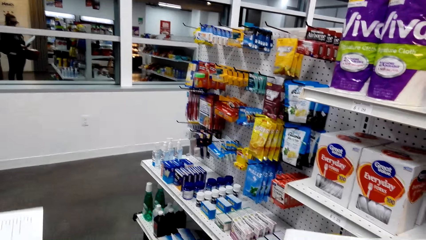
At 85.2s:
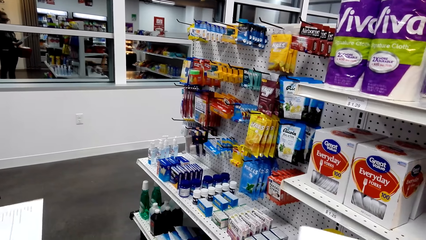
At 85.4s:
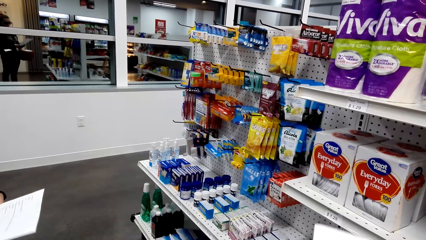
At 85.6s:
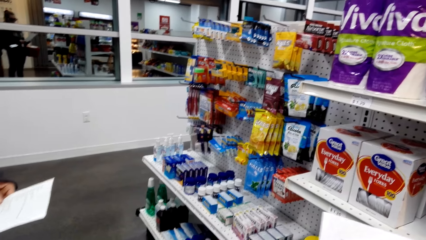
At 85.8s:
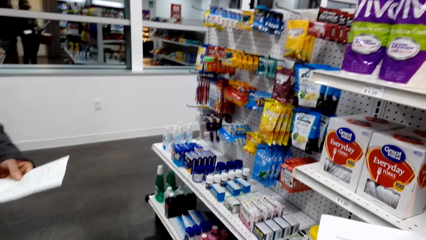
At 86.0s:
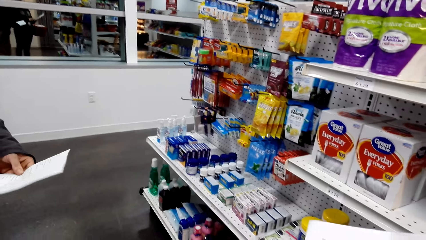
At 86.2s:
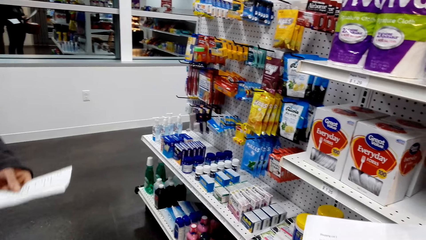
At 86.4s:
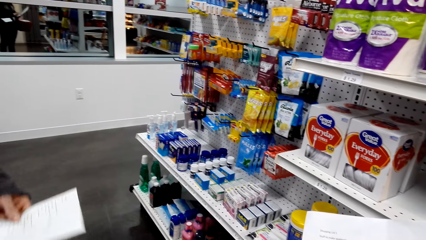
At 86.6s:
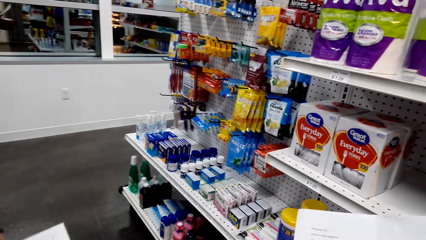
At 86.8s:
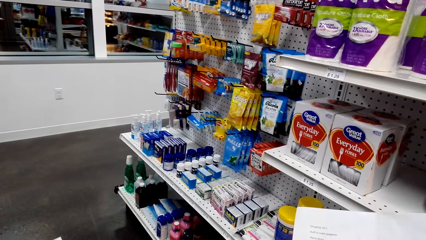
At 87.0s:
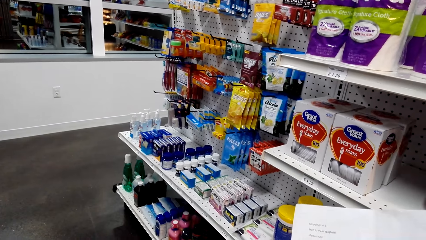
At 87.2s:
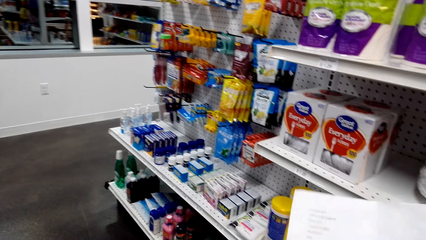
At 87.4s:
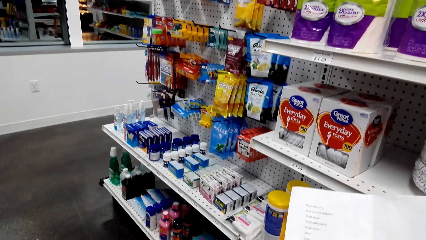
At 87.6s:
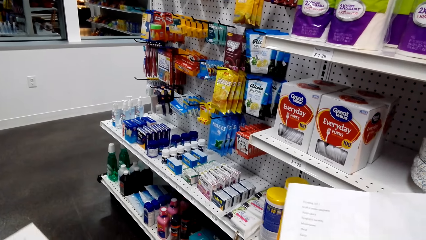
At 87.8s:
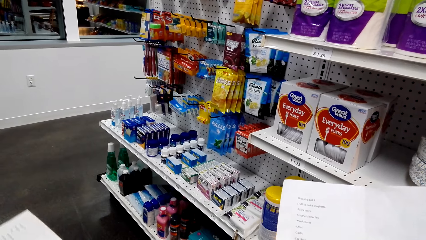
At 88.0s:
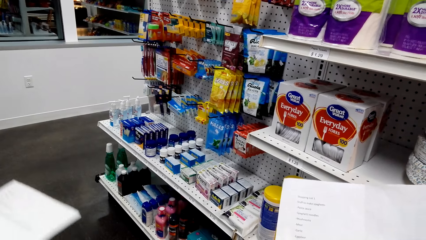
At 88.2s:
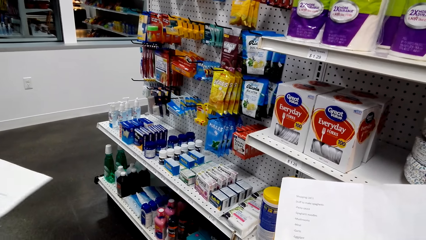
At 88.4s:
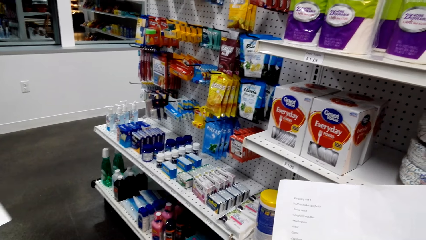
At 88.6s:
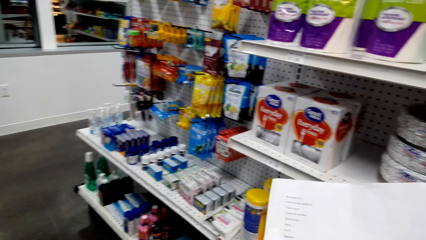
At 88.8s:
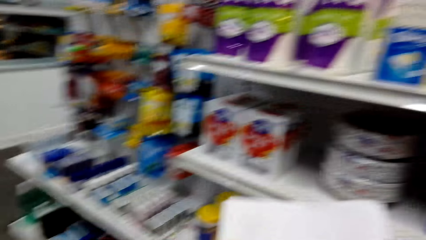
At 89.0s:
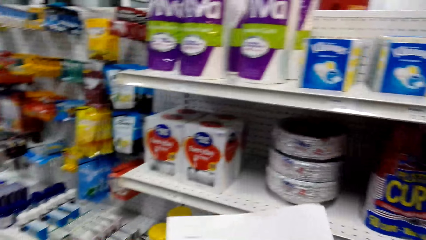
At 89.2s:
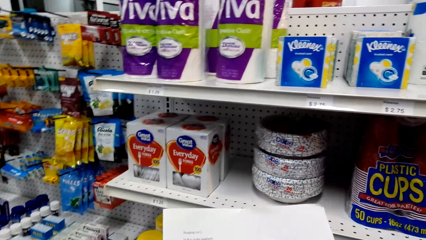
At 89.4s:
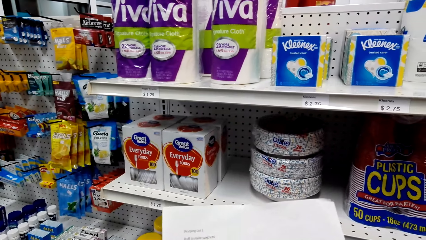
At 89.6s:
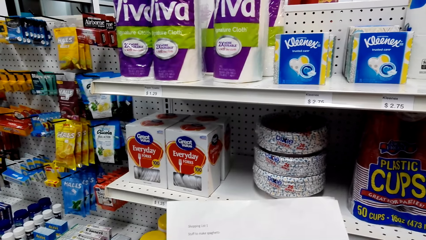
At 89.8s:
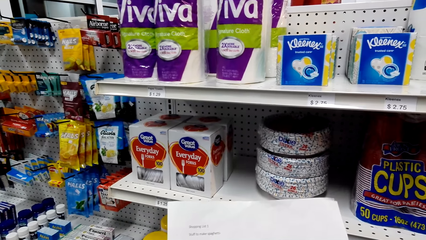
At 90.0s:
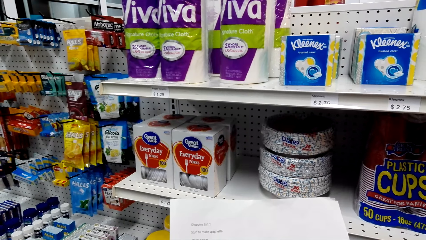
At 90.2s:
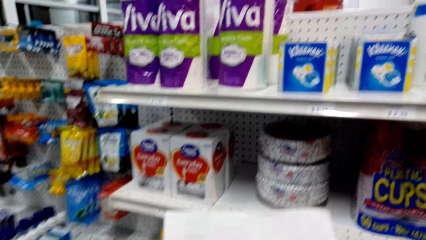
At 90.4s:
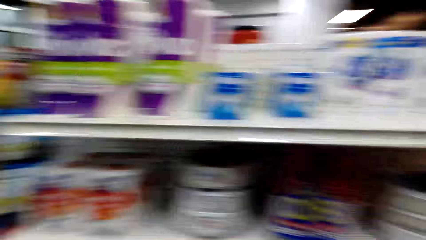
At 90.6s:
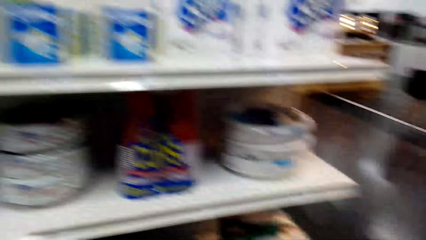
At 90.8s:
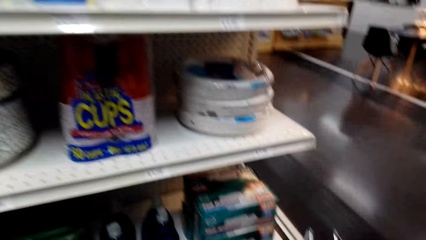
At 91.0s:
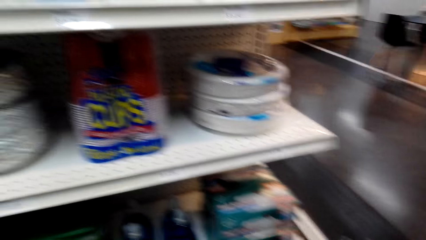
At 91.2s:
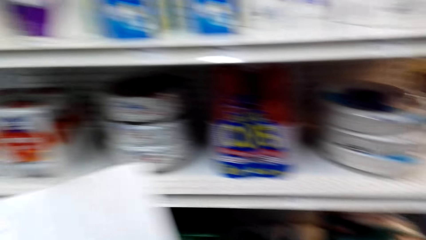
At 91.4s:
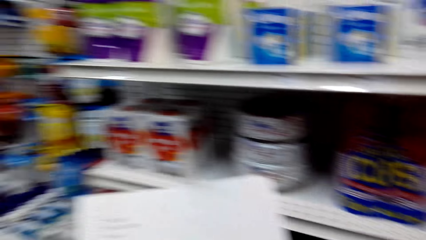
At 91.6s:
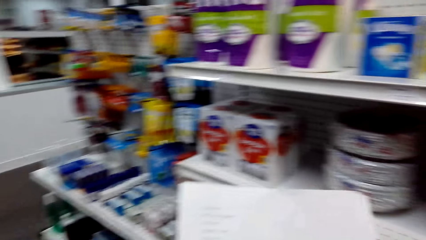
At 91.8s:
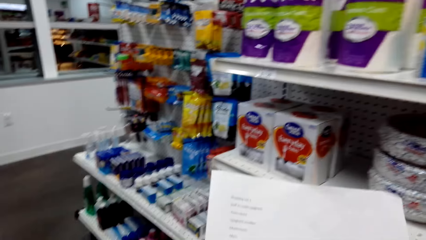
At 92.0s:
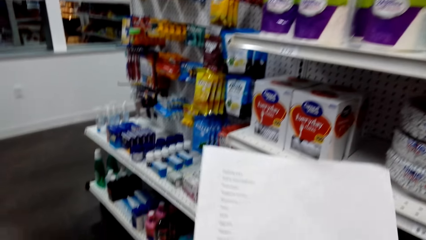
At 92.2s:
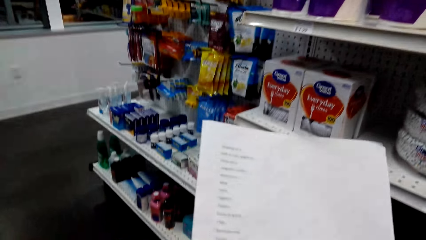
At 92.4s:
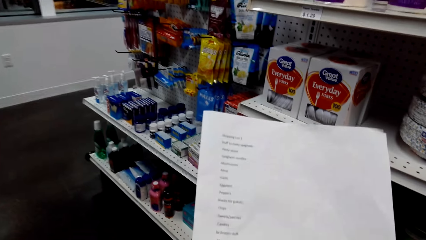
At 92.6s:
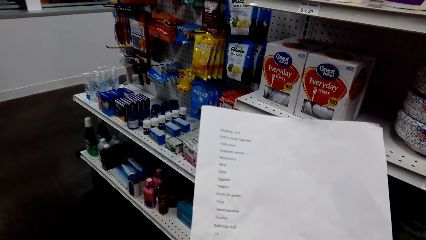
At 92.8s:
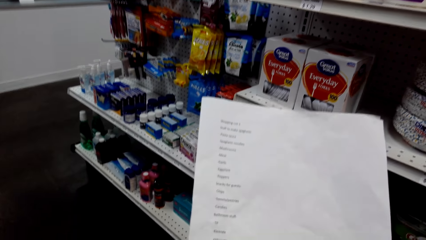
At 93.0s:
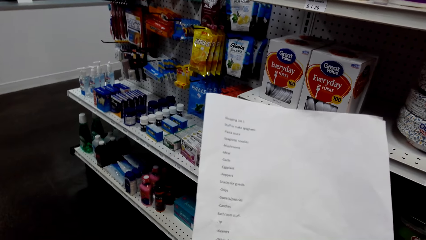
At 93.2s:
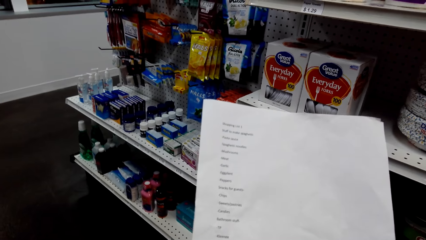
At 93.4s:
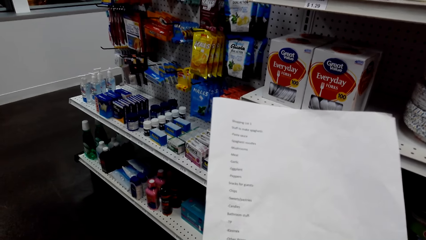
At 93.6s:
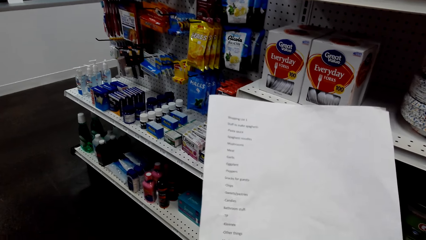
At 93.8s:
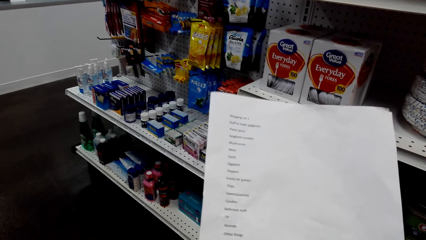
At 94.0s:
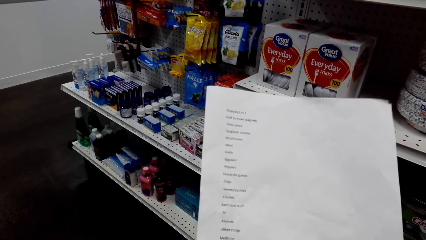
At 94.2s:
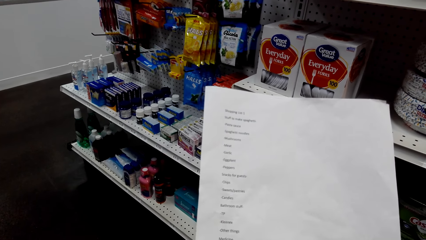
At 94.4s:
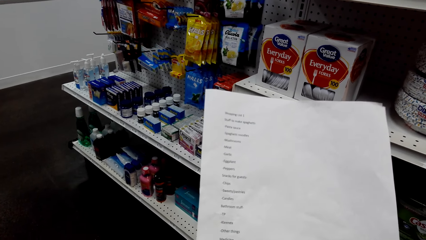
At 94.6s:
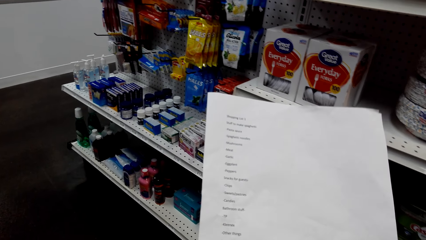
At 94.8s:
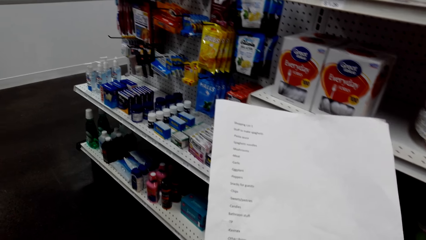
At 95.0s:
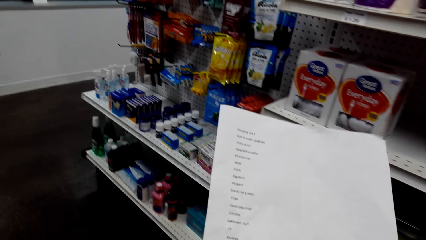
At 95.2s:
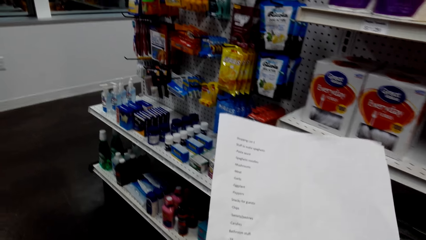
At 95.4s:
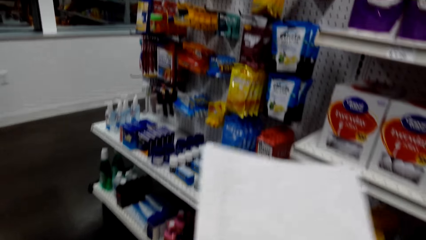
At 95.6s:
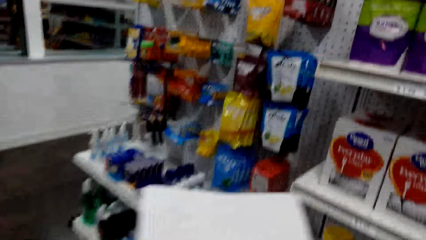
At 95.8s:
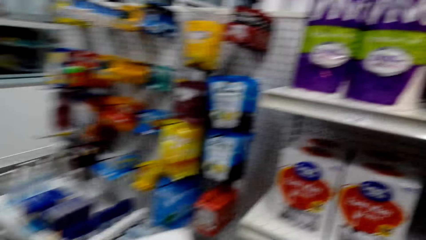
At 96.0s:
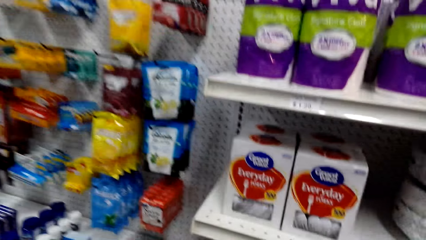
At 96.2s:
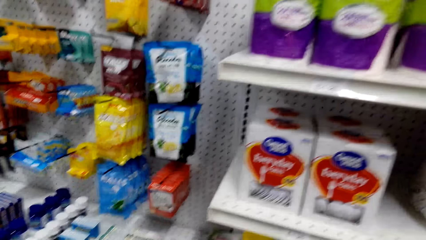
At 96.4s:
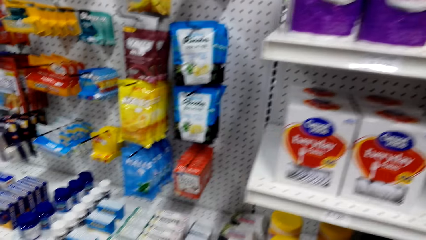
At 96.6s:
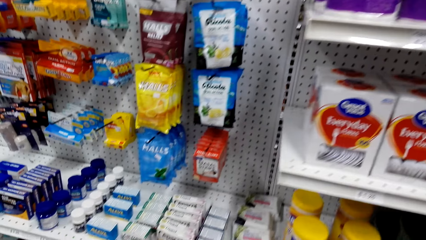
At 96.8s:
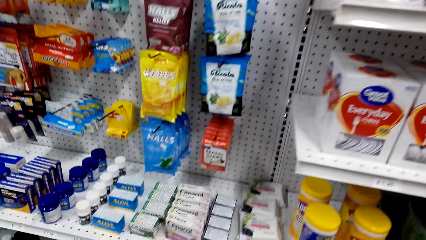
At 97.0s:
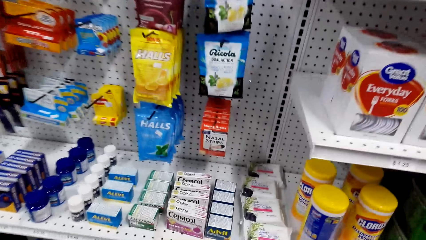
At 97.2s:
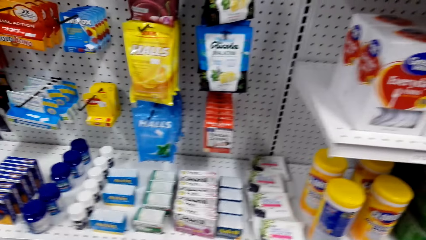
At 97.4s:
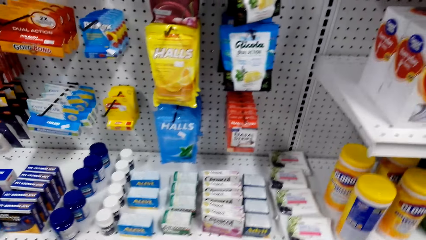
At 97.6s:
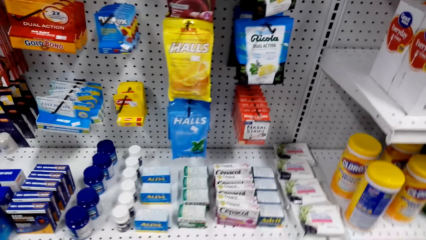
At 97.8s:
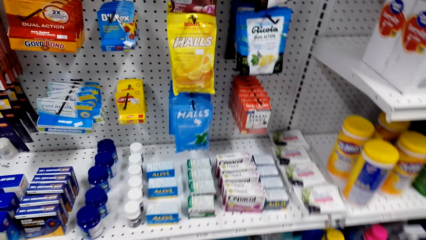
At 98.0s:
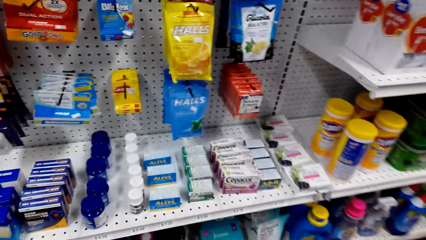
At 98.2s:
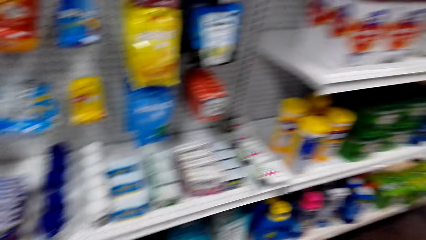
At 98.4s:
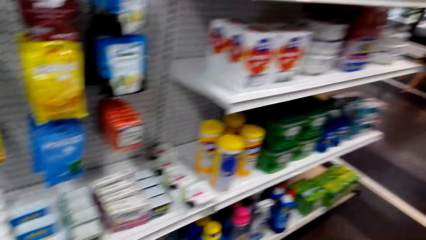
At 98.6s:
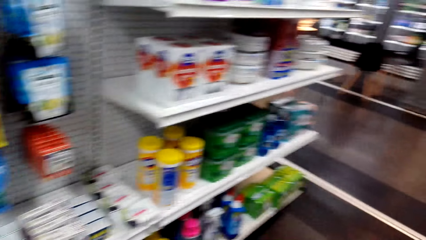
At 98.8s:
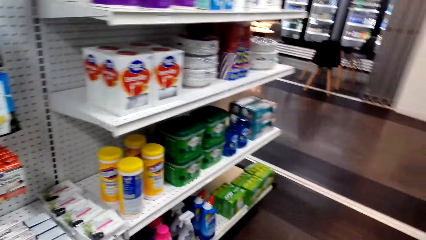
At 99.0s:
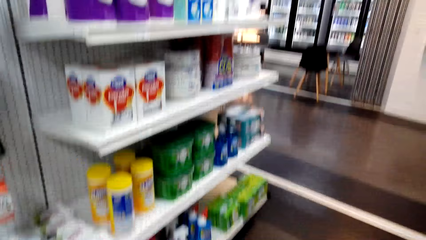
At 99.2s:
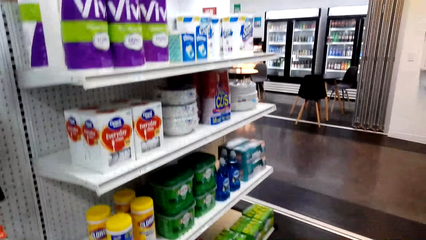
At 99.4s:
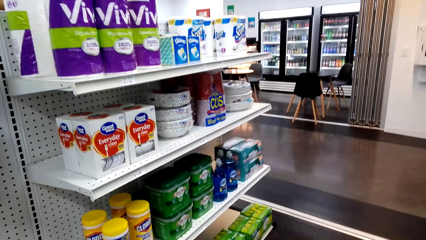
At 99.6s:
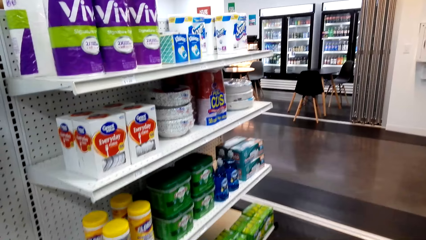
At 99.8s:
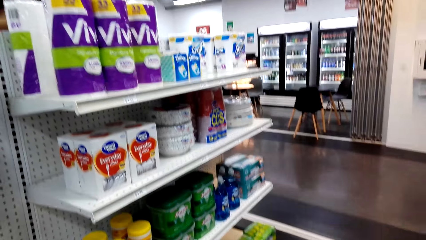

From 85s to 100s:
The camera wearer stares at the shelf.
